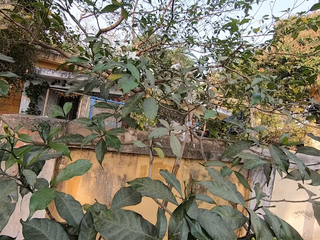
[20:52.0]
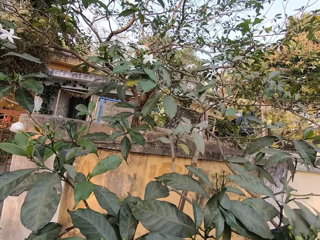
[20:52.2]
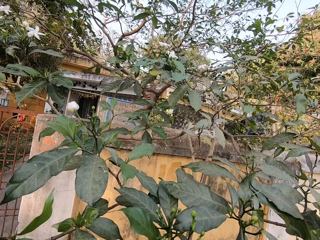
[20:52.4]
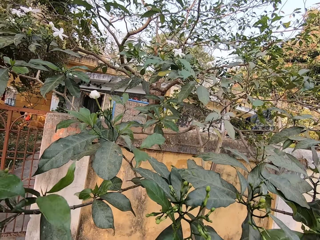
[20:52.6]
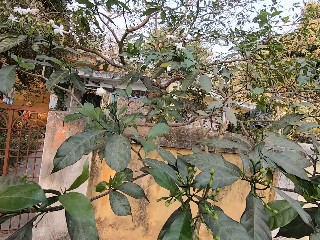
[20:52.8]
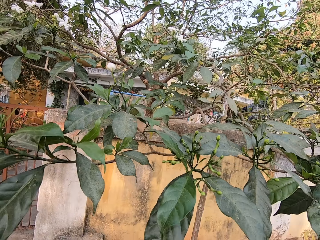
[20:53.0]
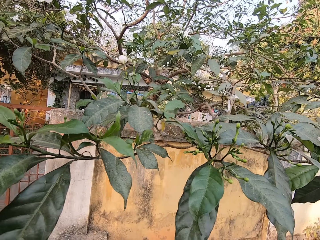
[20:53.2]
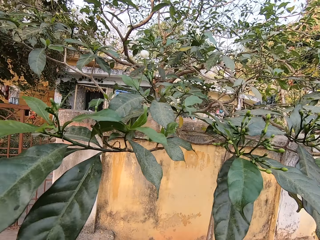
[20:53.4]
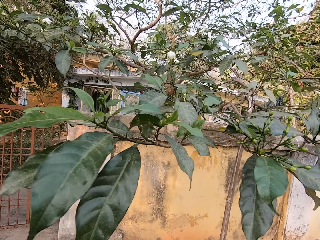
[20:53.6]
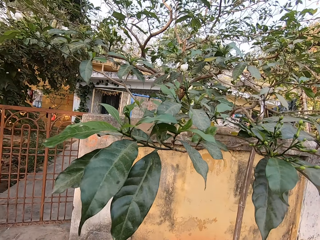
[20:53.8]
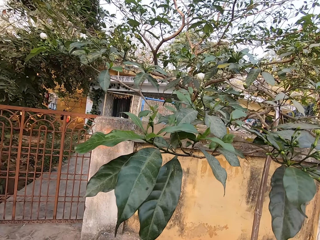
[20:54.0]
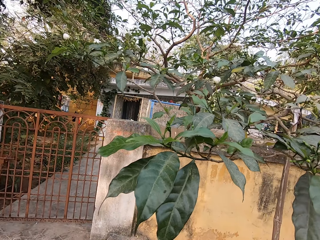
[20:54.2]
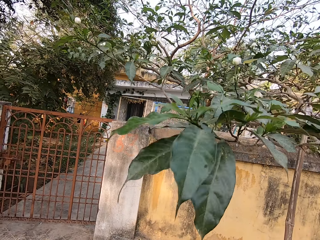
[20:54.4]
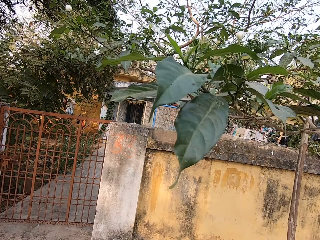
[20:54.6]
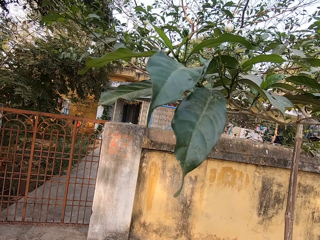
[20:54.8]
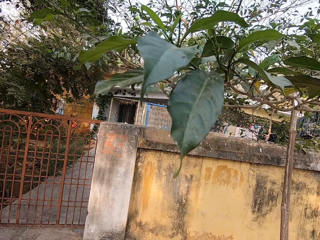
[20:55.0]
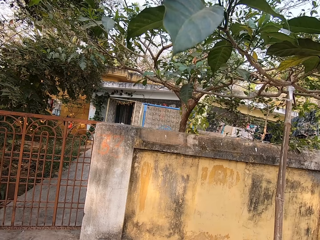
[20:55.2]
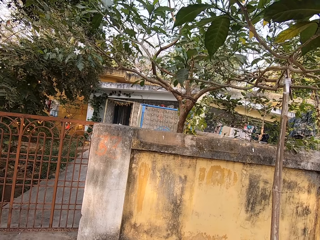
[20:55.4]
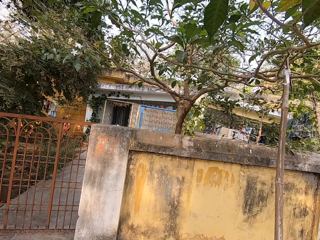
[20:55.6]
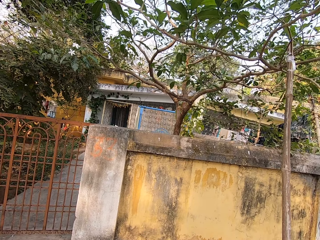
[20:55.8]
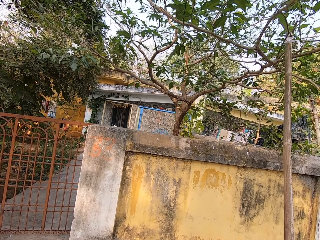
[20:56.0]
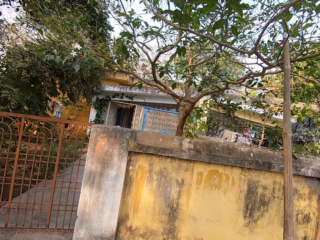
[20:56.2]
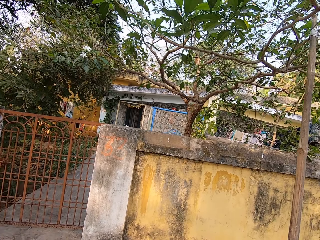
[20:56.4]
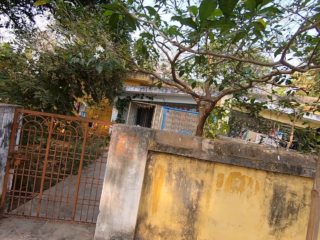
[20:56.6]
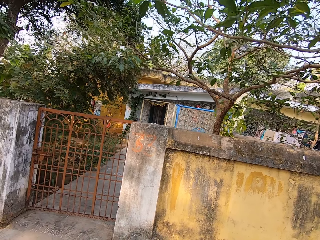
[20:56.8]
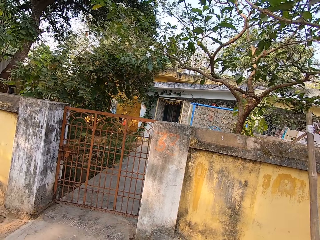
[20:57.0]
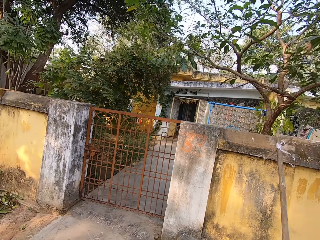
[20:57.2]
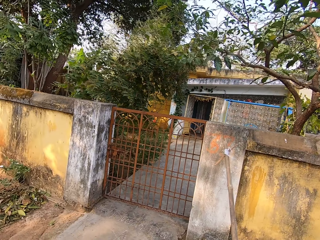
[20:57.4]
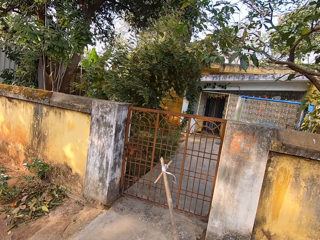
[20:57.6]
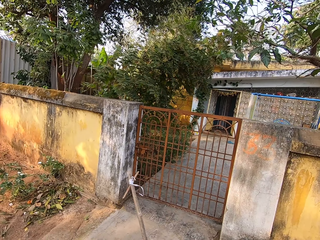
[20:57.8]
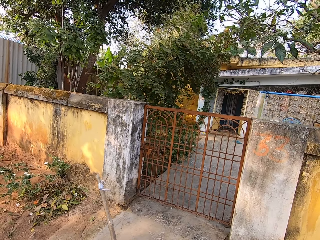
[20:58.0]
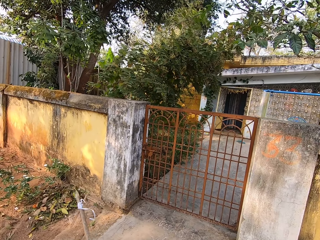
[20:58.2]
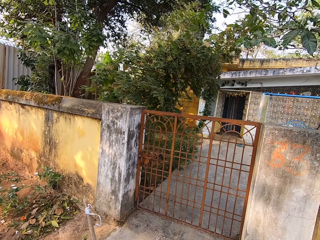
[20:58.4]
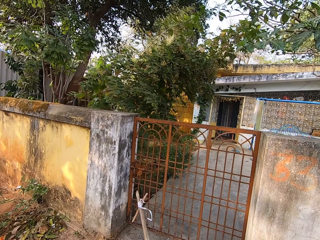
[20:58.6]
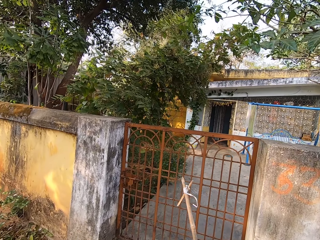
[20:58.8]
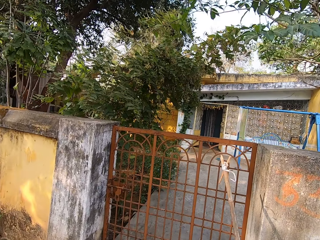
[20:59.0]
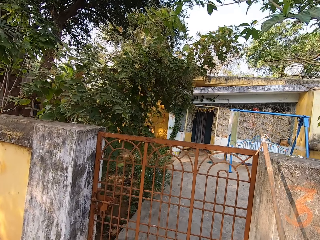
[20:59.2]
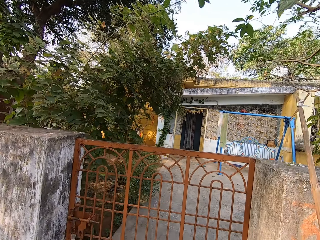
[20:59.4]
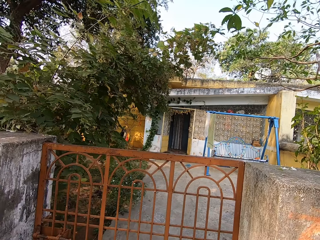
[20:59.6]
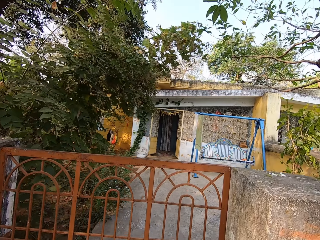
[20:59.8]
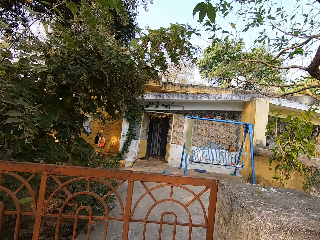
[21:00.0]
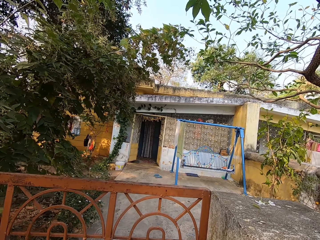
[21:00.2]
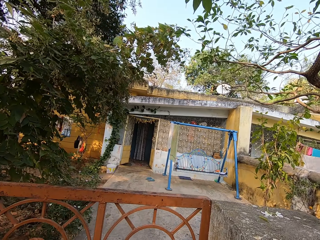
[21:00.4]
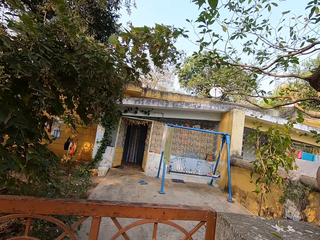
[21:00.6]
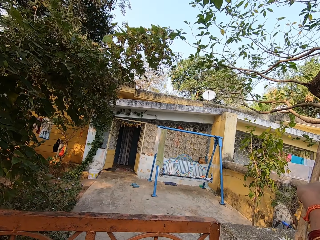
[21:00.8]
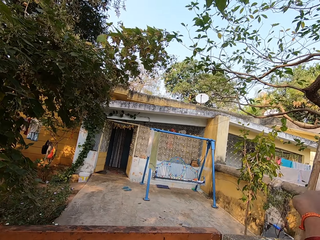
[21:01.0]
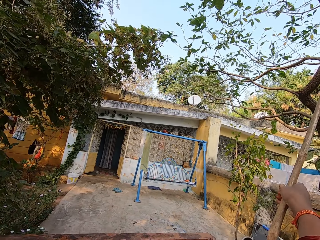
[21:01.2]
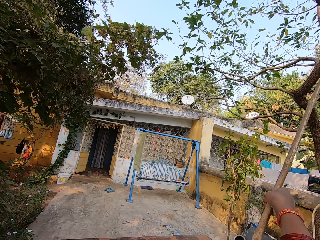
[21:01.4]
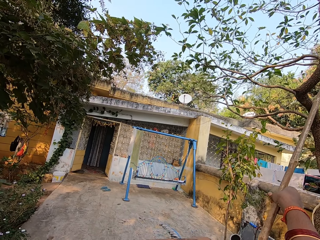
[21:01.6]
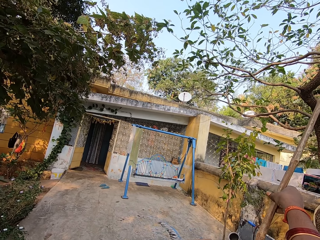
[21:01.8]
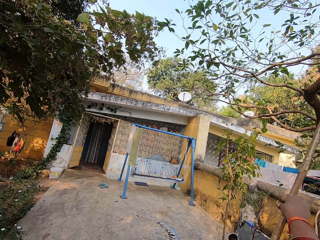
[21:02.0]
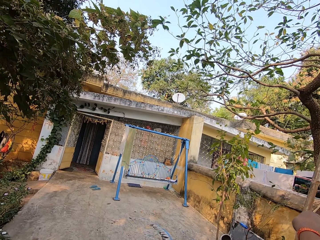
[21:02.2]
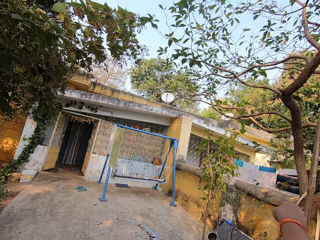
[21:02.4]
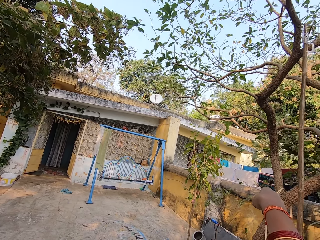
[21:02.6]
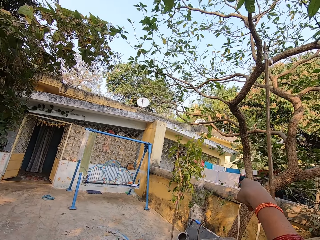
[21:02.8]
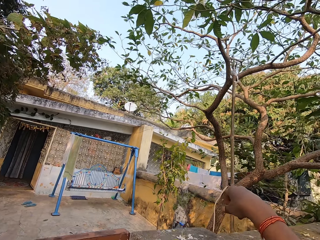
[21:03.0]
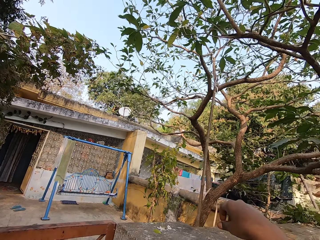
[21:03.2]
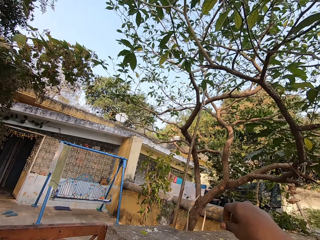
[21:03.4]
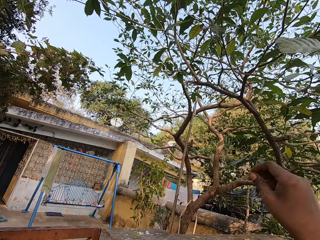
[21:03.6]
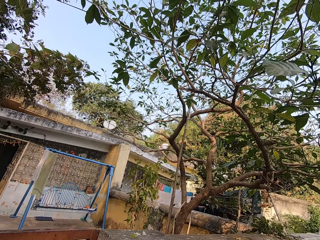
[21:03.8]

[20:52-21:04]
The camera wearer removes the stick from the tree. She walks towards the apartment. She places the stick on a fence at the tree with her right hand.

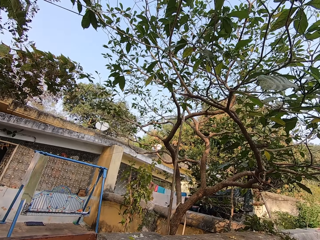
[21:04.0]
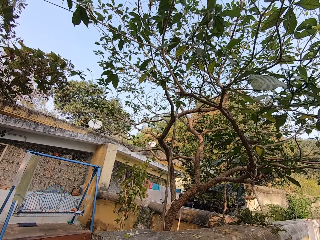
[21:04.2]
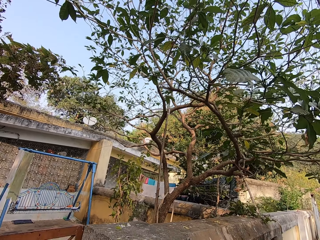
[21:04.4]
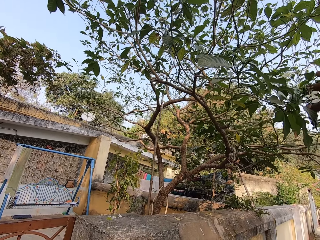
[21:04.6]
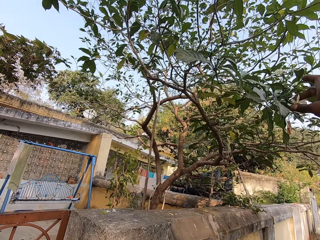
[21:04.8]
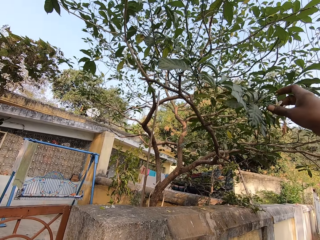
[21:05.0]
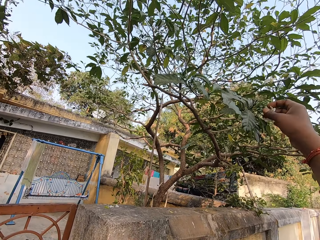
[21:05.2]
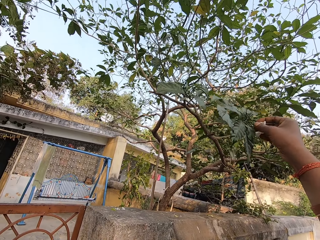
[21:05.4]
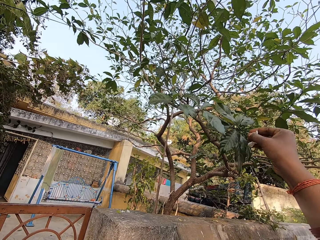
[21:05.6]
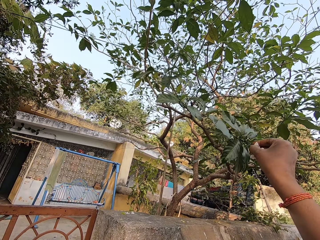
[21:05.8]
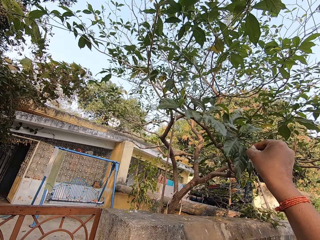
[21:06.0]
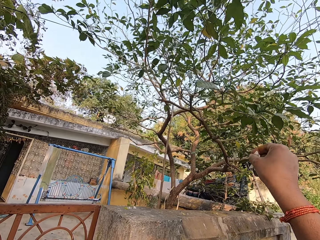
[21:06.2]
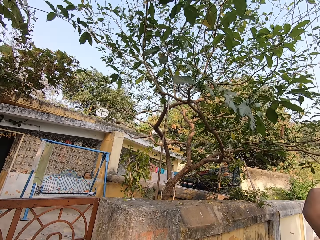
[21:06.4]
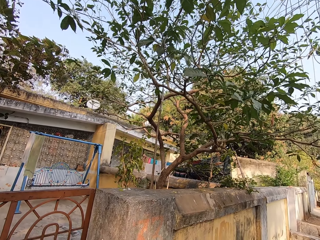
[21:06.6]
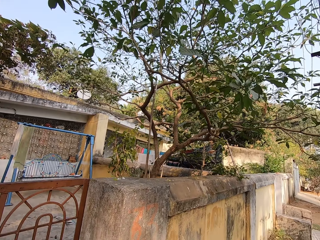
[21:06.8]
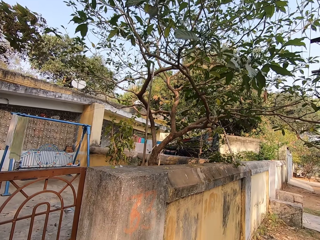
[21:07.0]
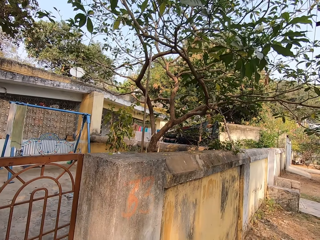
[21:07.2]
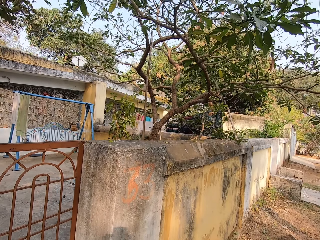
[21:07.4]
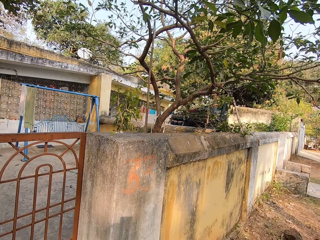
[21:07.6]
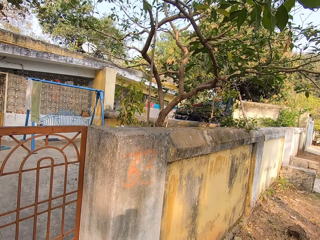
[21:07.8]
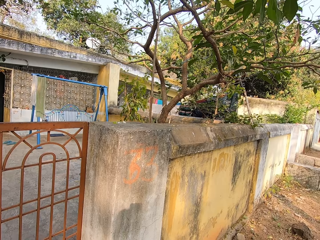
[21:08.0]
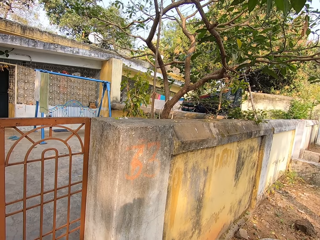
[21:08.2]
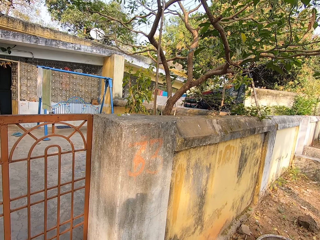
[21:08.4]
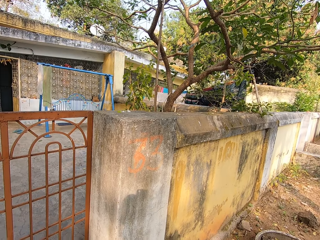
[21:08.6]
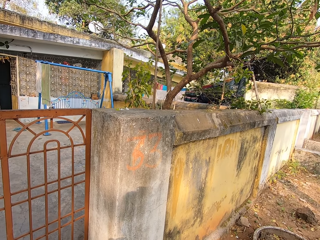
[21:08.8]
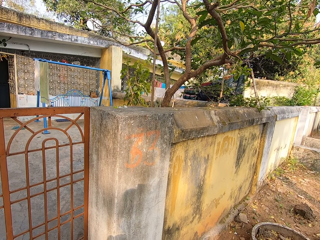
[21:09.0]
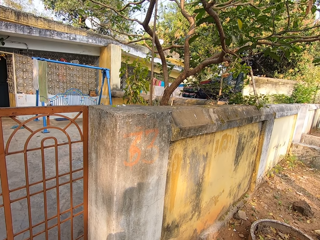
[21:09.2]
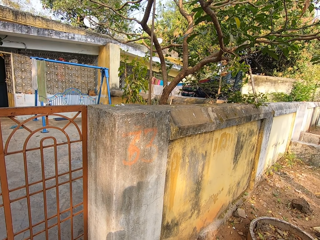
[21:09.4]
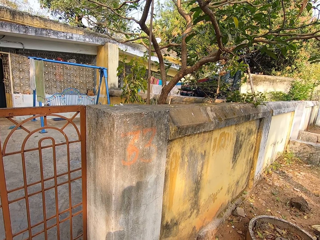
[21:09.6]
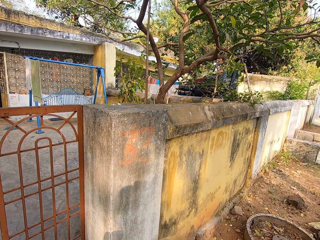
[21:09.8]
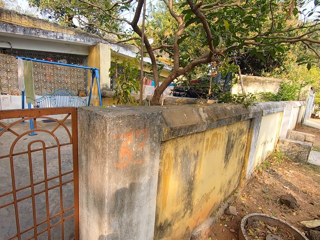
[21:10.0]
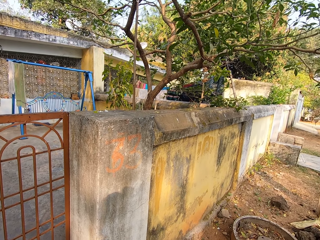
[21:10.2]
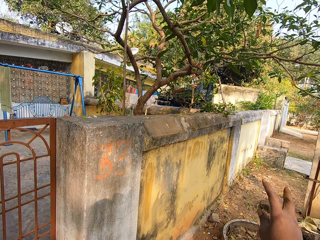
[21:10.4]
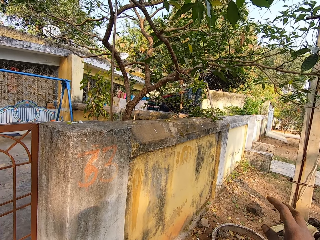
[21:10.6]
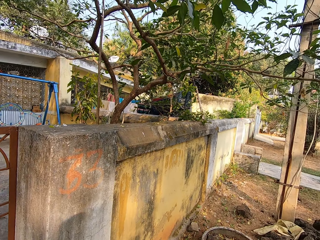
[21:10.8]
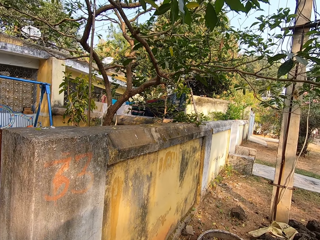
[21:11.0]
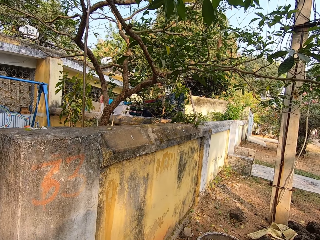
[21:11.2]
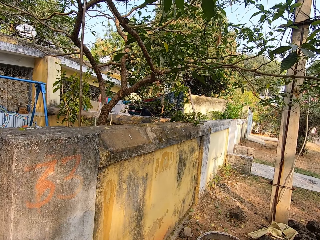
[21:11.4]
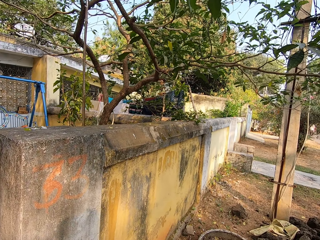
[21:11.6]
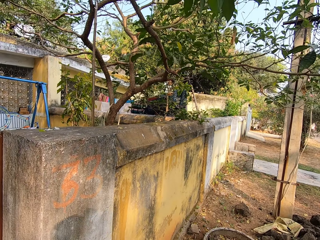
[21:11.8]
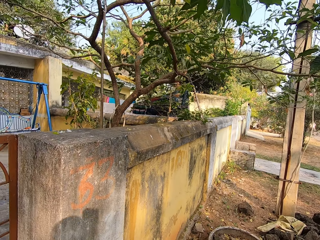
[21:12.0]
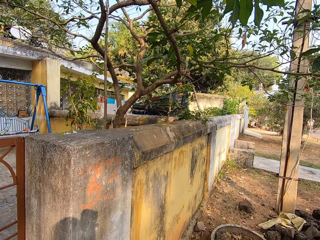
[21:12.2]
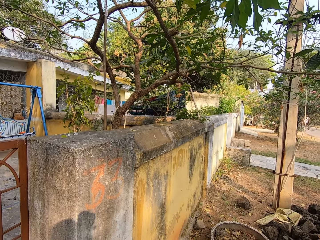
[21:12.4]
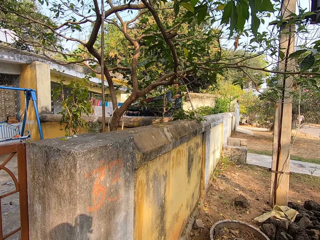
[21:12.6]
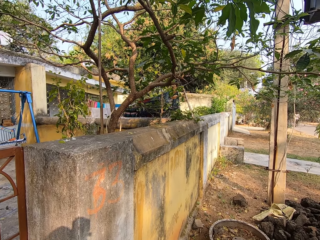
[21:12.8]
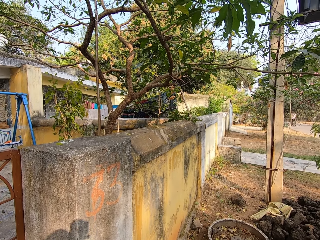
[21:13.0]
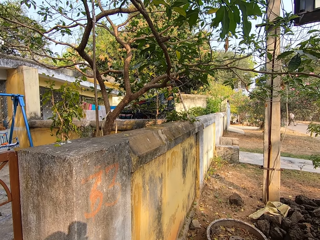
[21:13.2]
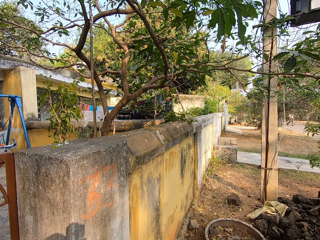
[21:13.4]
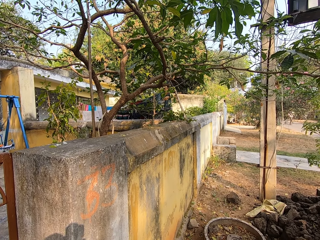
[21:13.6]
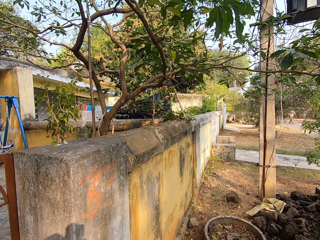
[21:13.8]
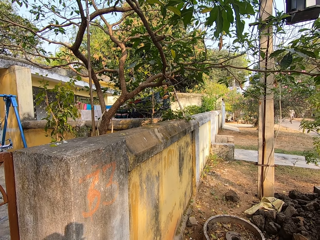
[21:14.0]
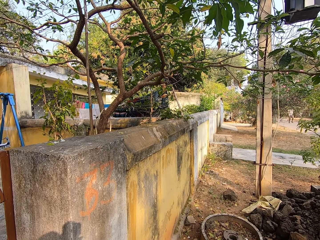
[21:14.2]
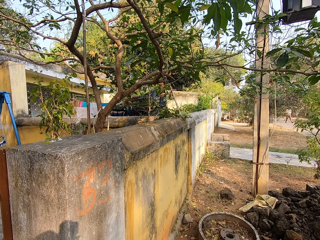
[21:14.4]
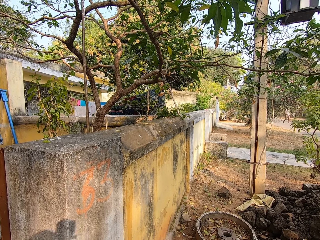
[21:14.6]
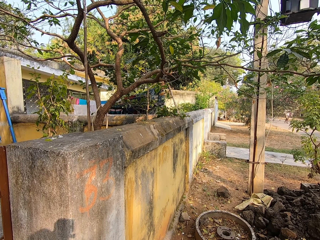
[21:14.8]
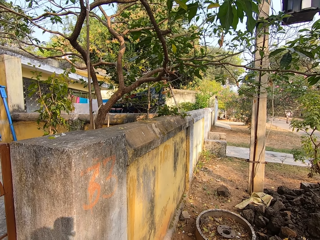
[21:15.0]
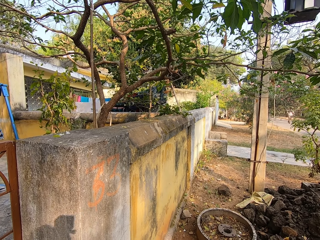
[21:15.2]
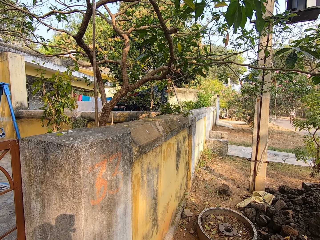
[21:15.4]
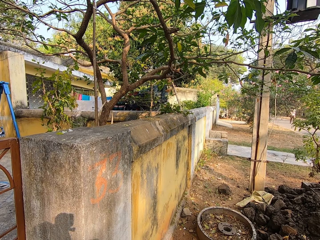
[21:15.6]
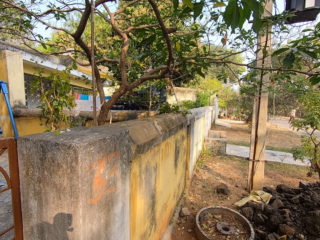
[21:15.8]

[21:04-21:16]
The camera wearer cuts a flower petal from the tree with her right hand. She stares around.
